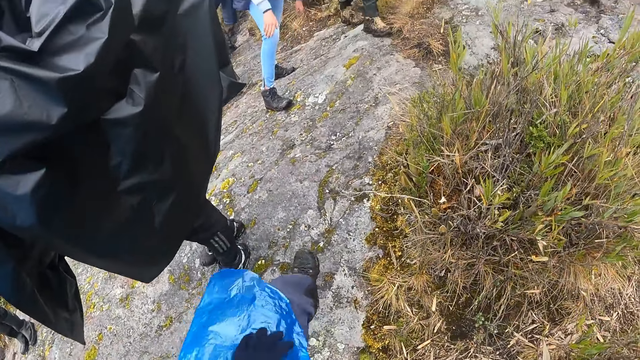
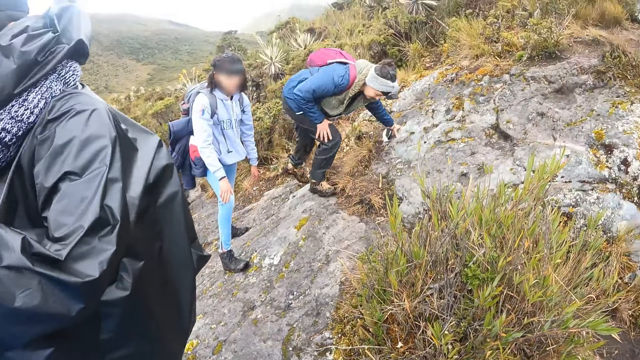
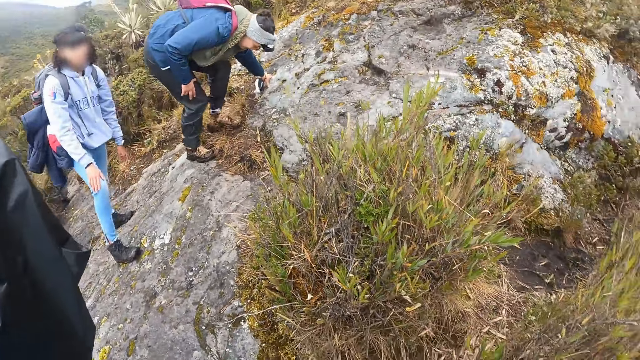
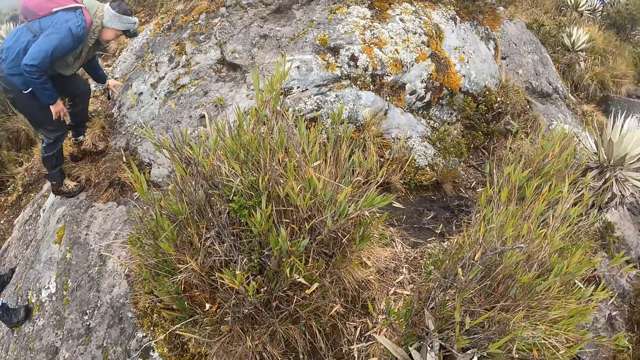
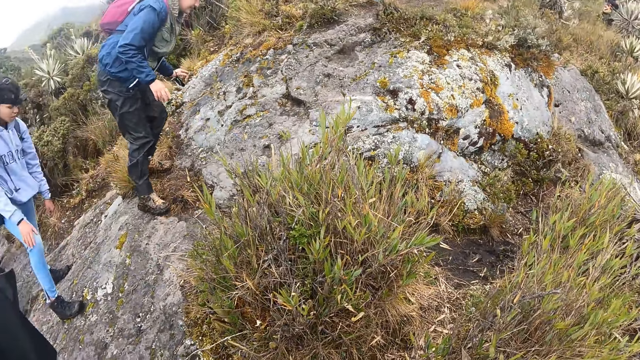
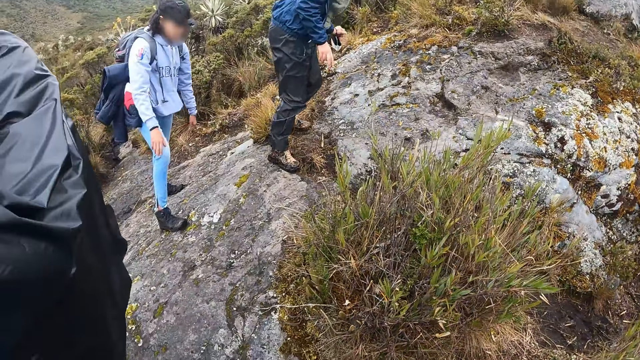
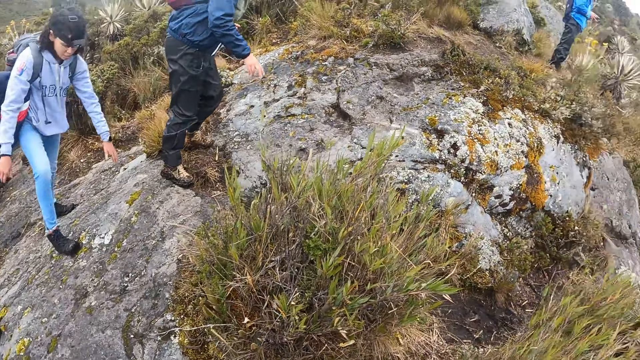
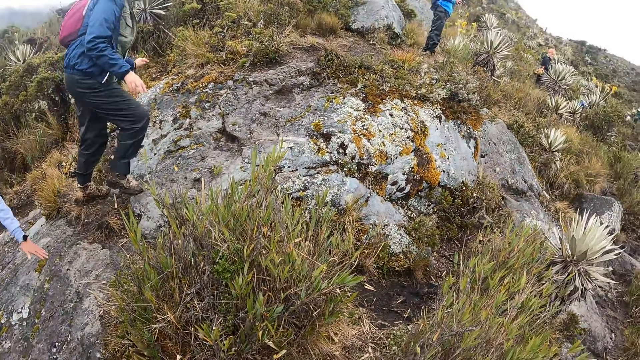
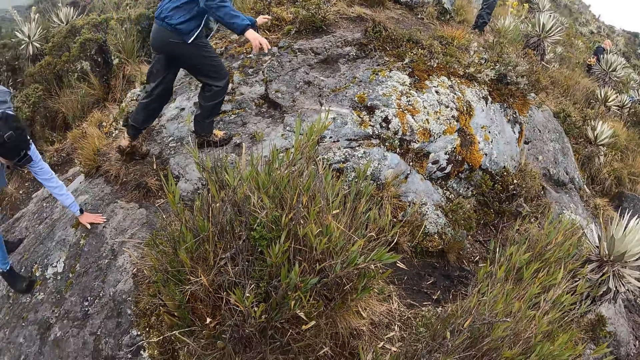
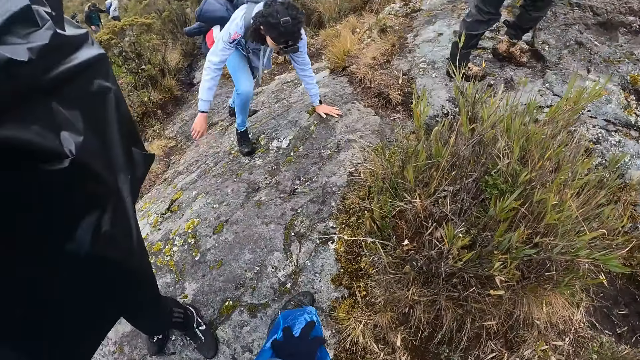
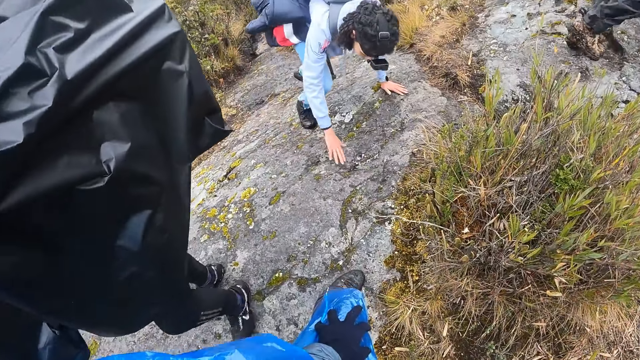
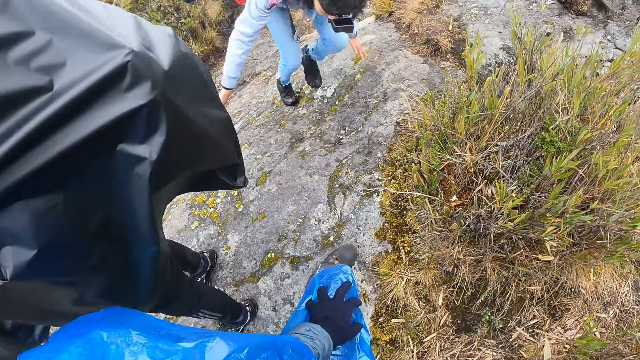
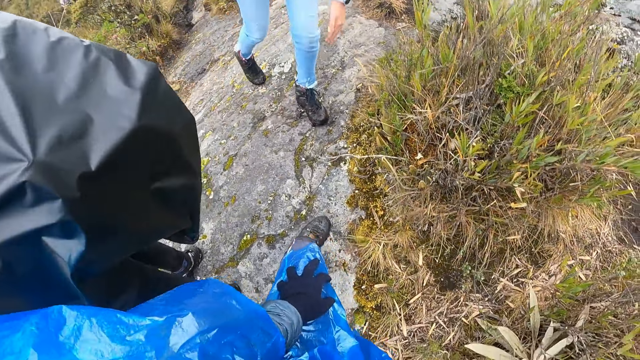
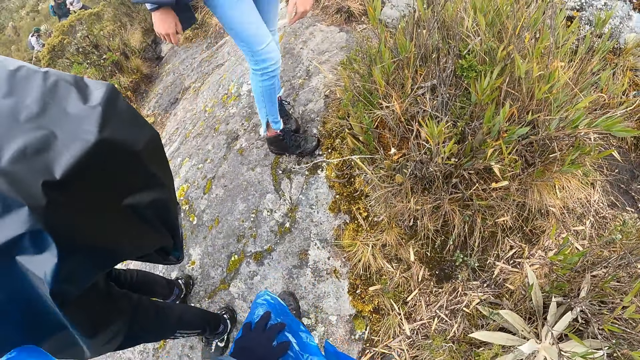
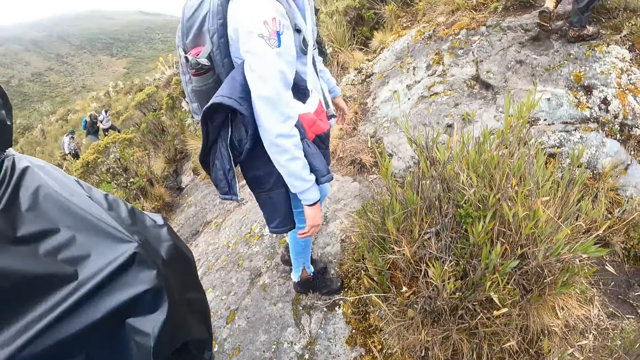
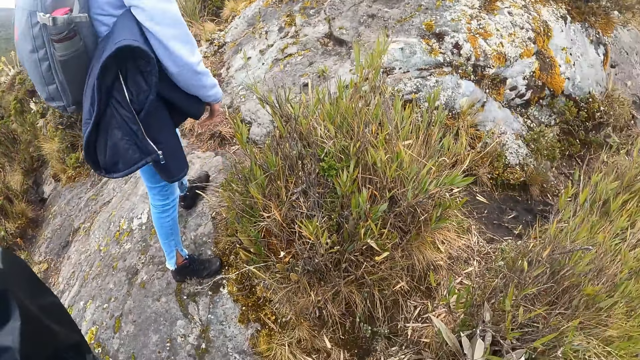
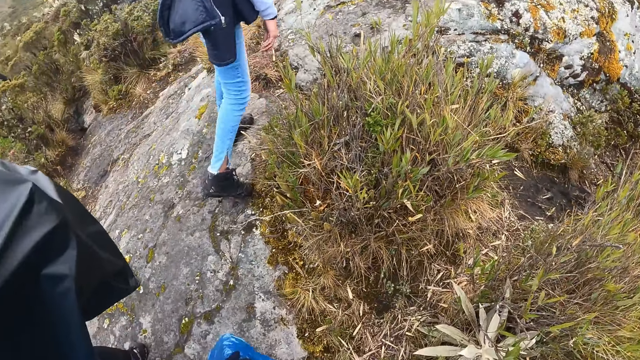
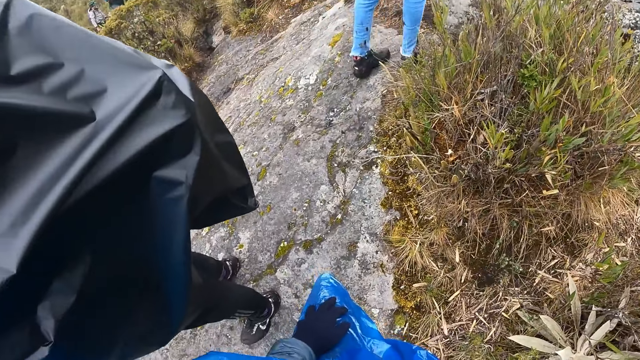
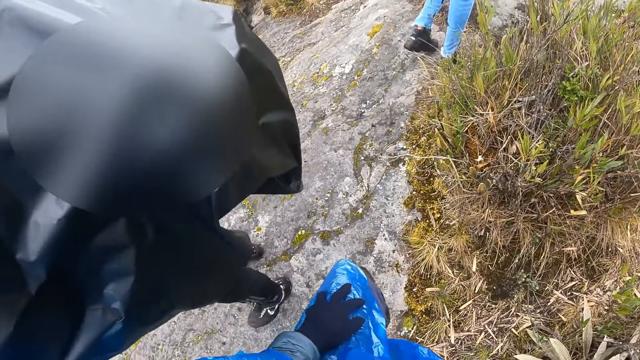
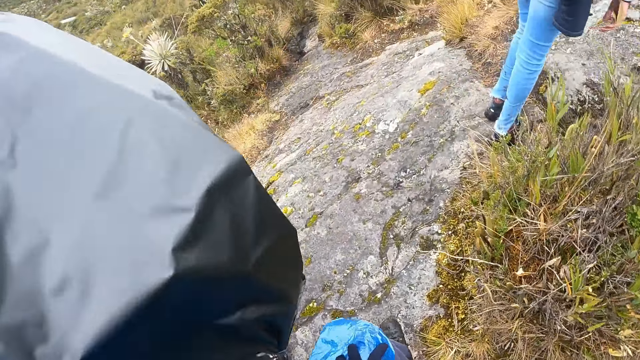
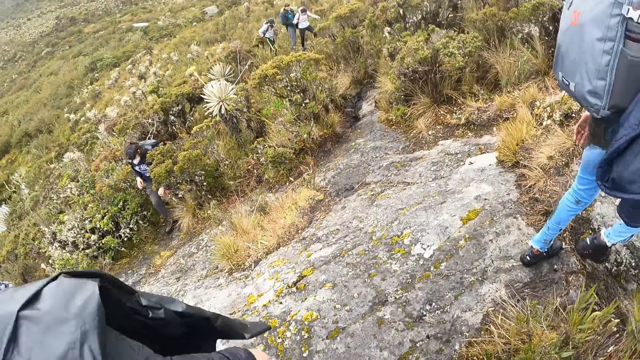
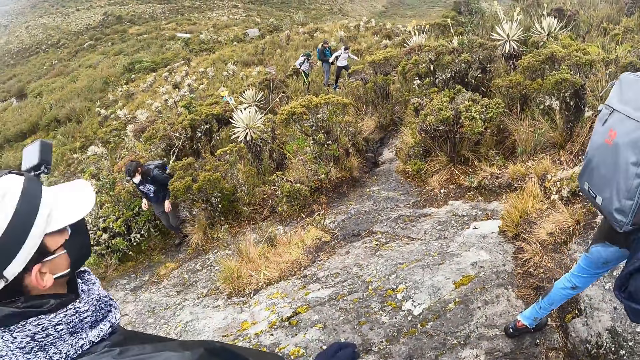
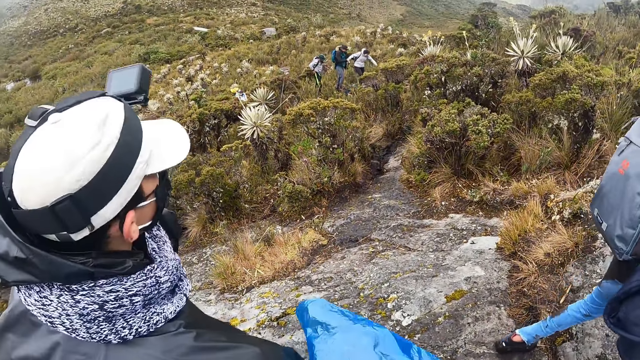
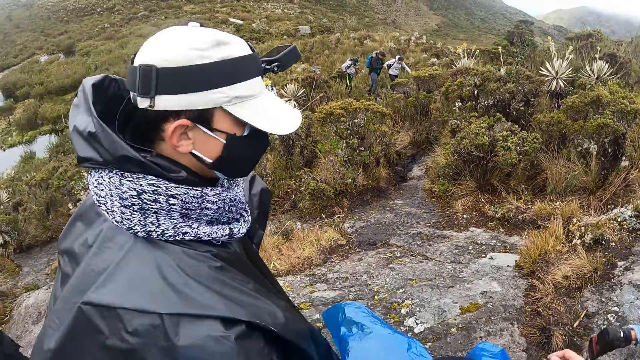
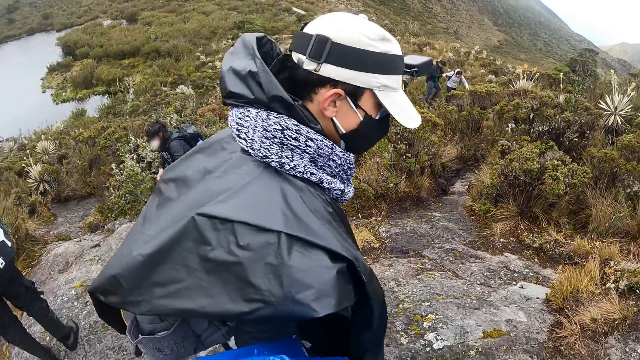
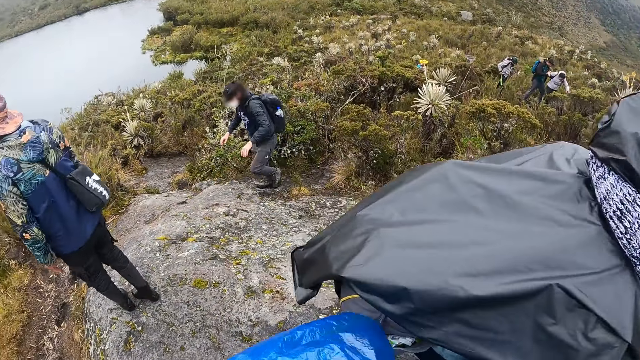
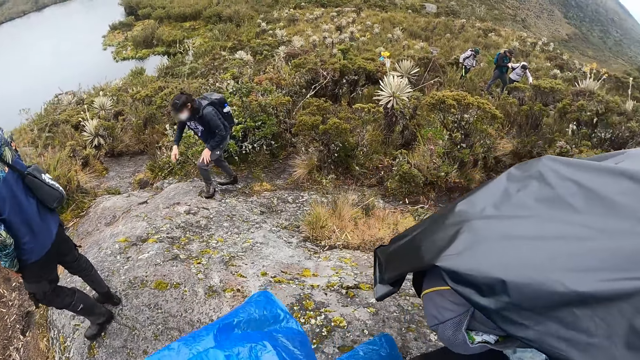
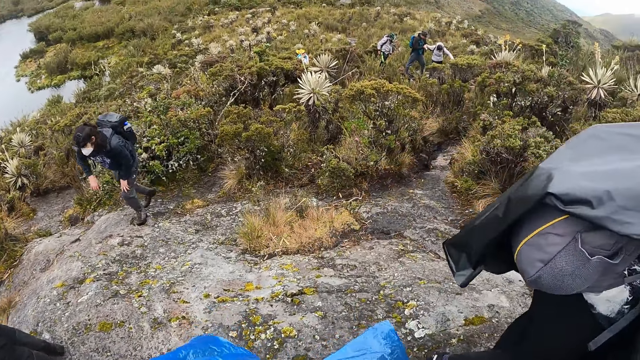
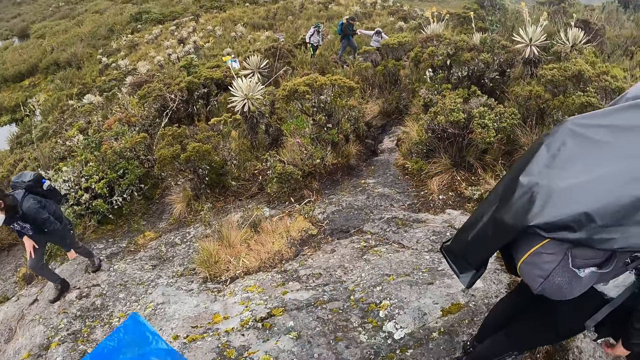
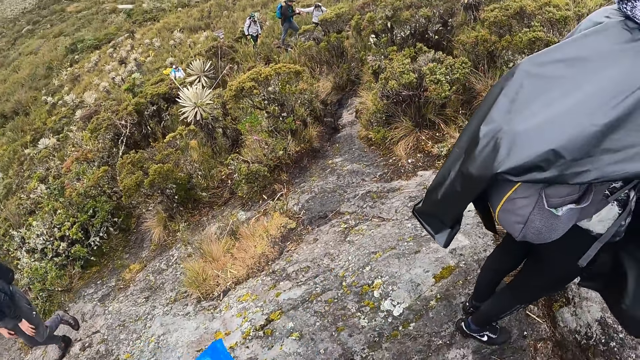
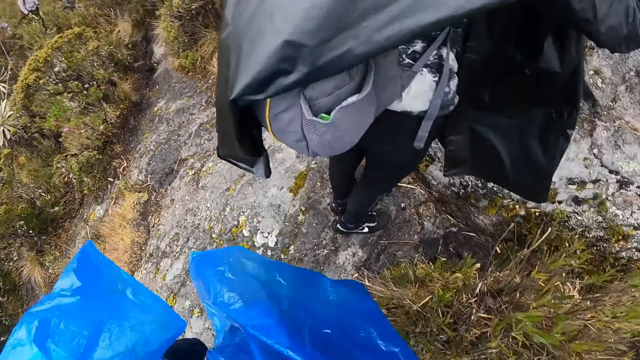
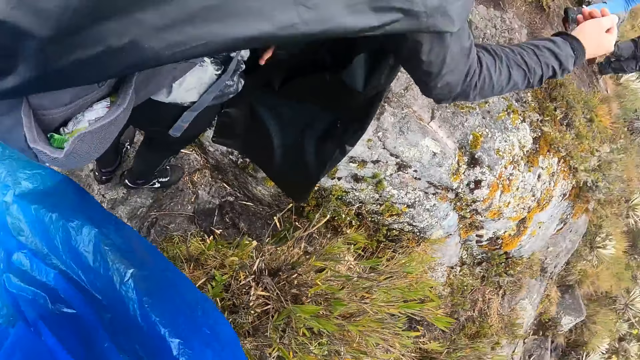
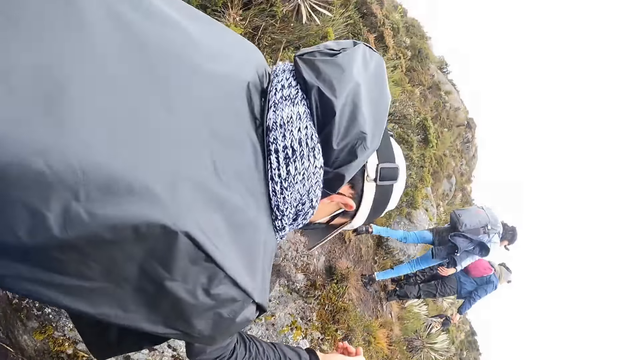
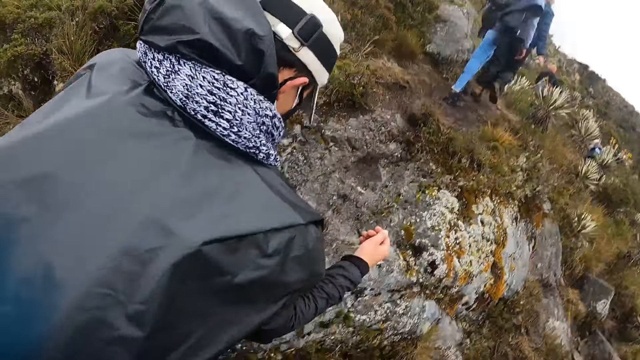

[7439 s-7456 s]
The group of people climbs the rock. The camera wearer raises his right hand.

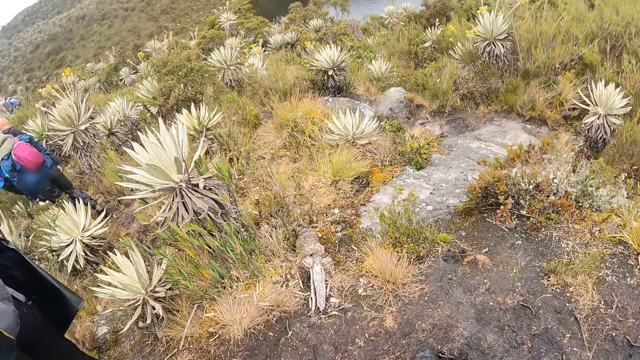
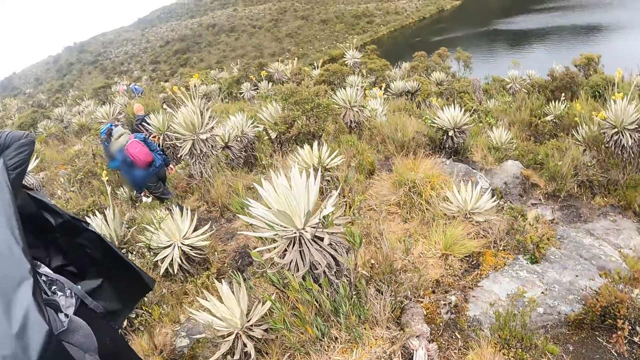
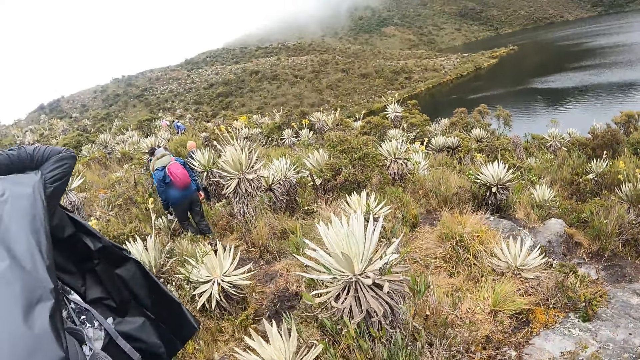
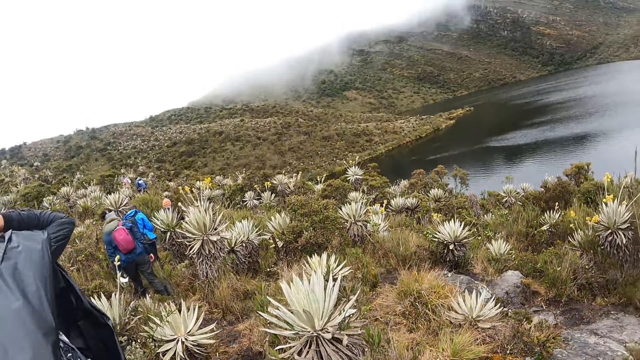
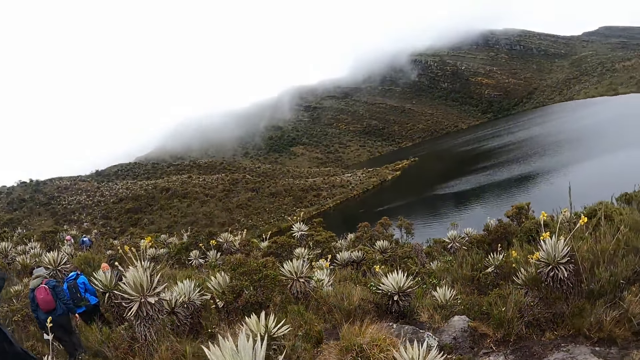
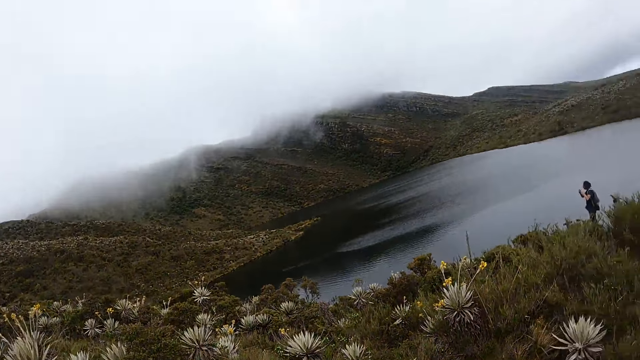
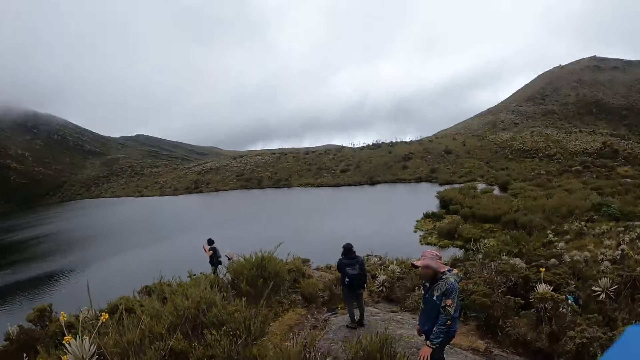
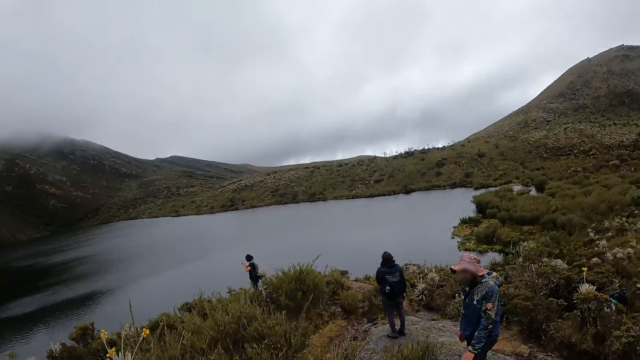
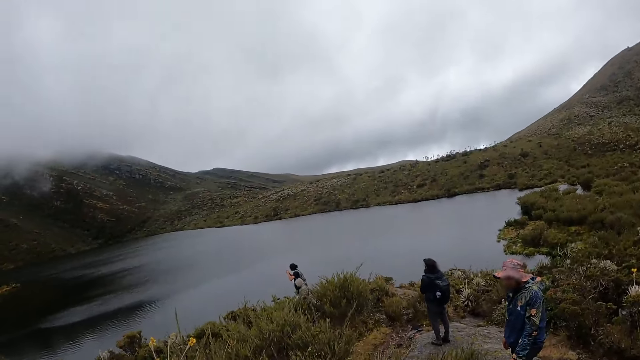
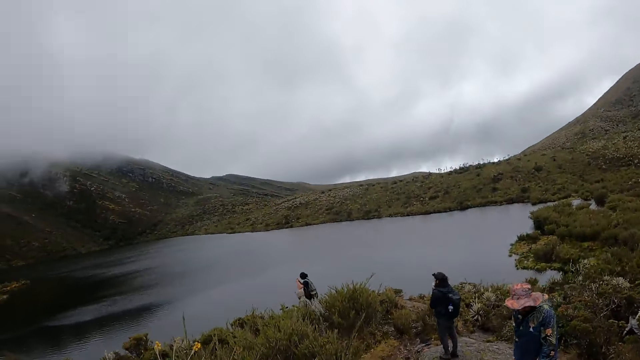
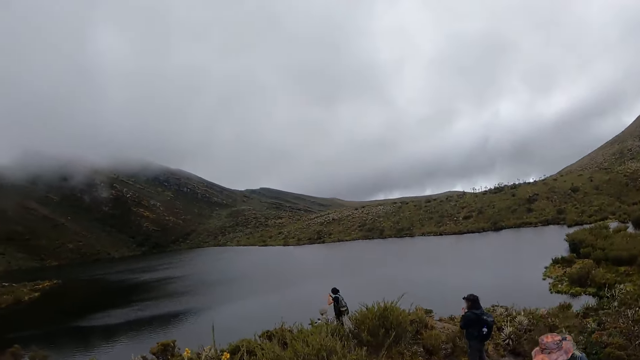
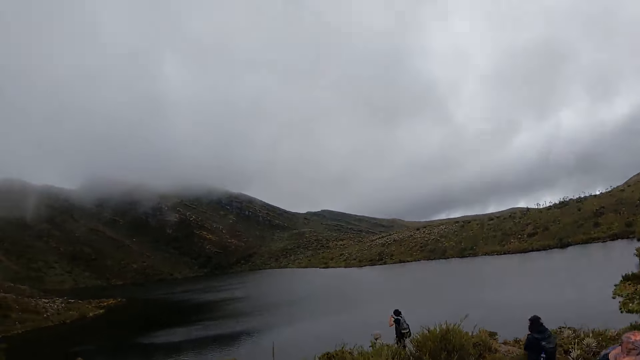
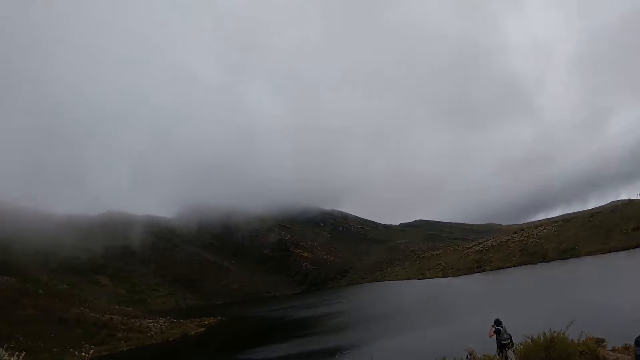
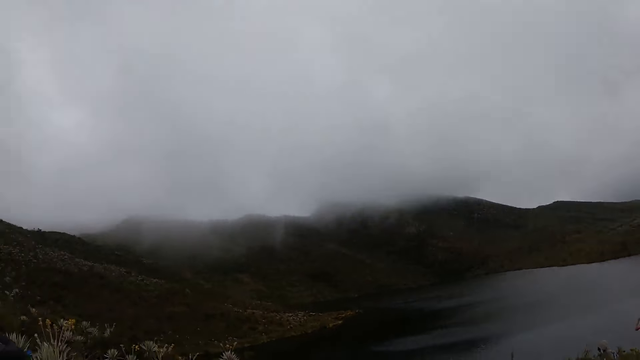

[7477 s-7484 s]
The camera wearer looks around.
